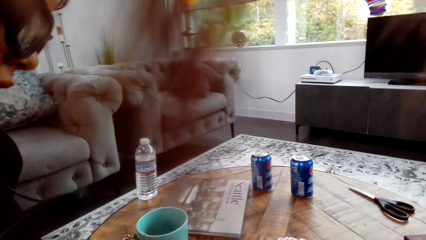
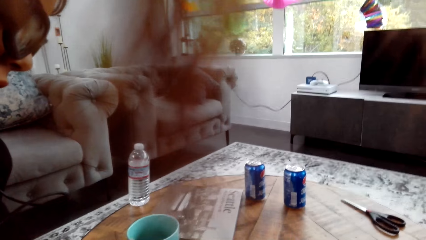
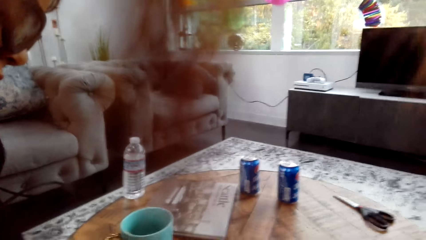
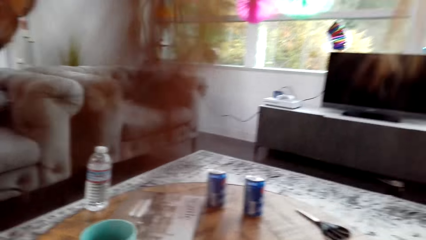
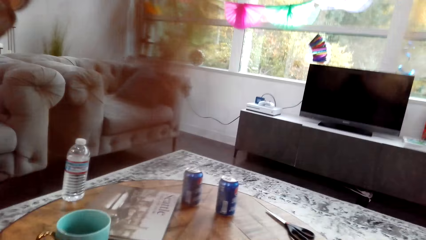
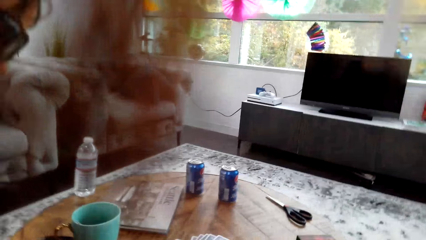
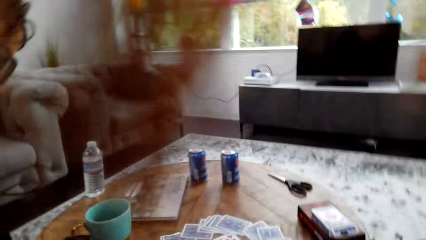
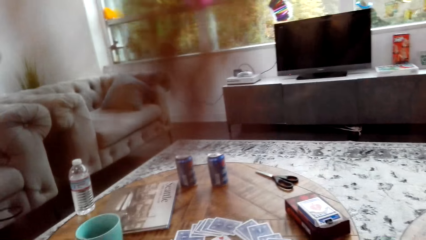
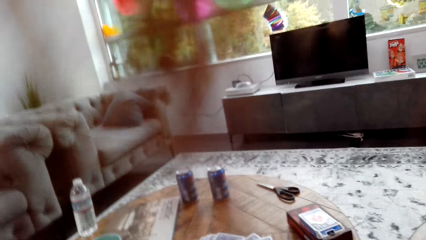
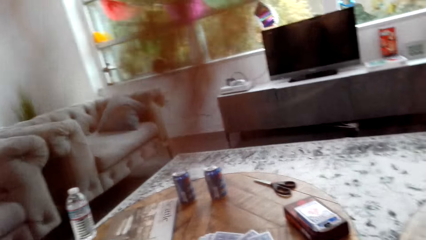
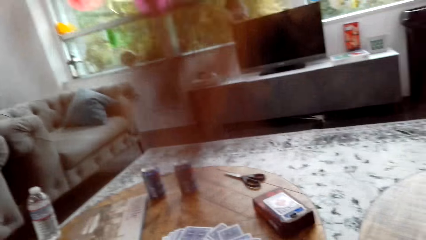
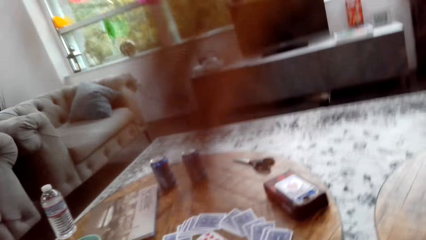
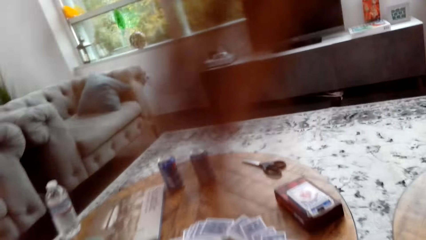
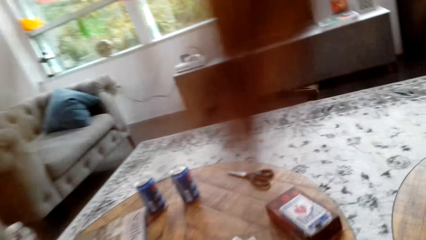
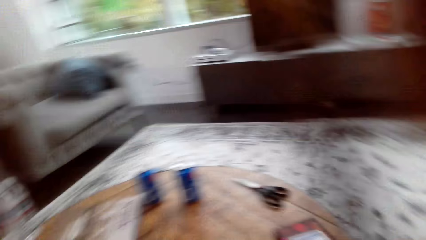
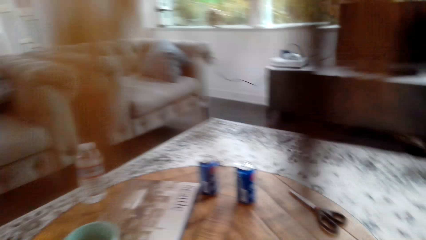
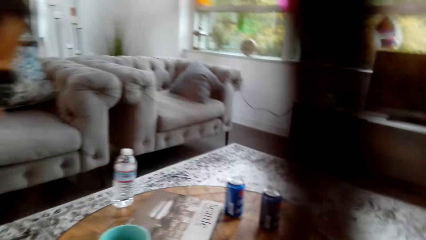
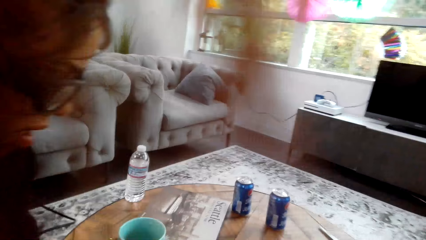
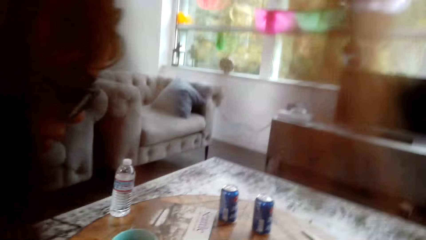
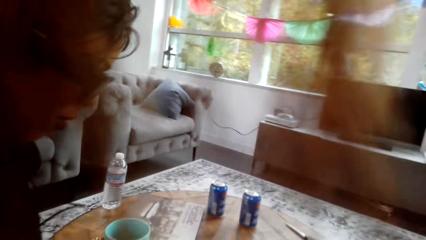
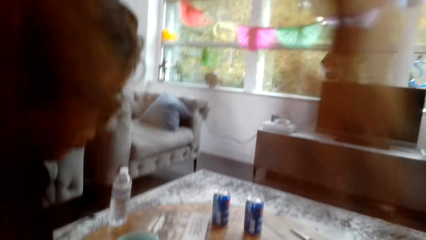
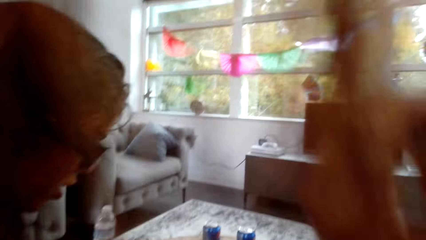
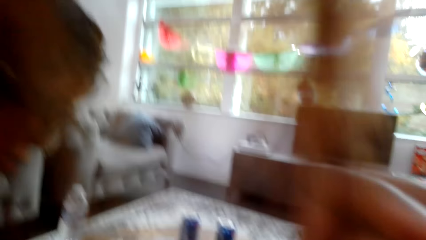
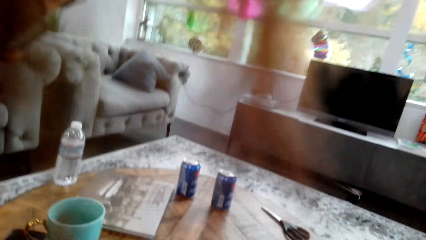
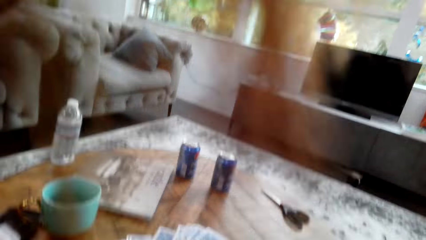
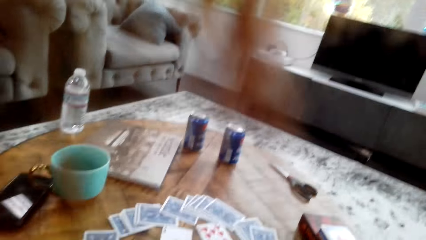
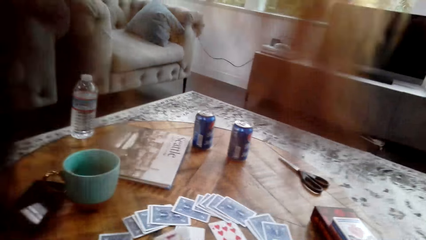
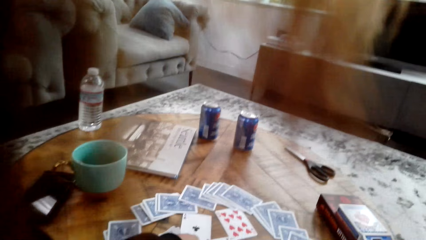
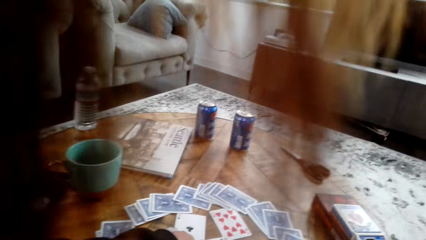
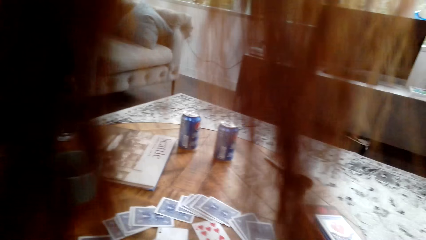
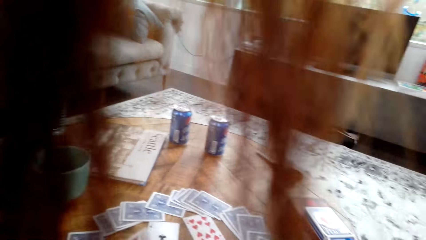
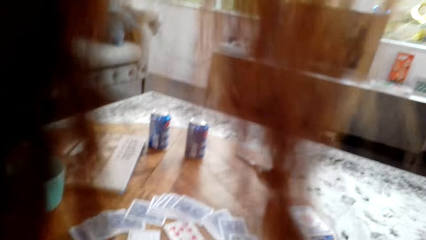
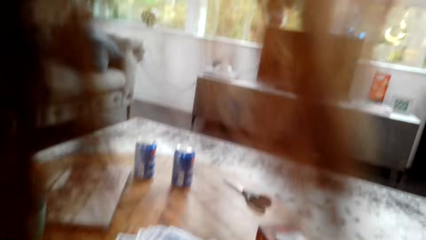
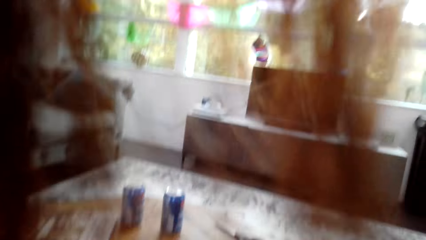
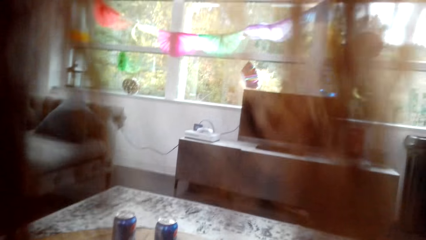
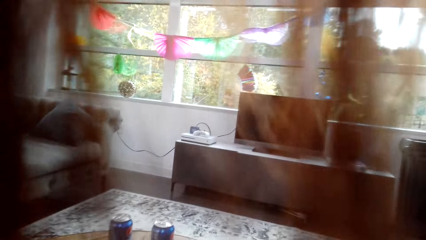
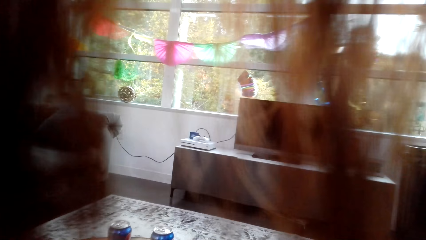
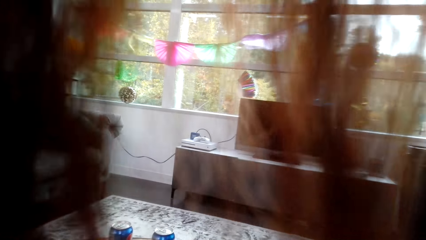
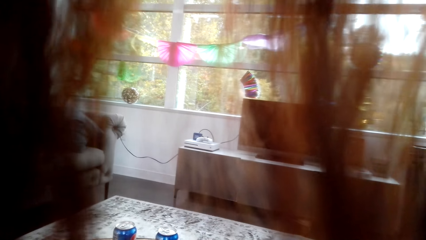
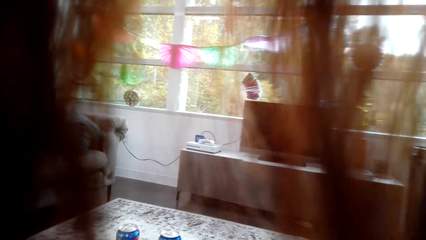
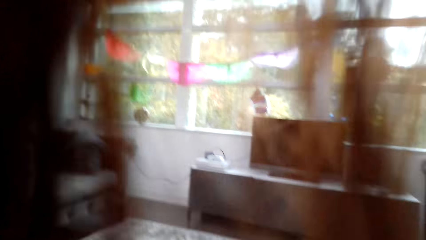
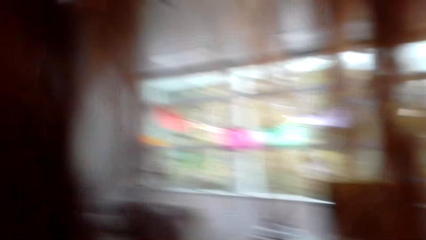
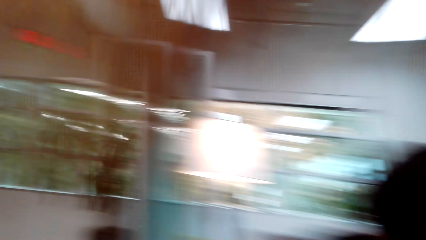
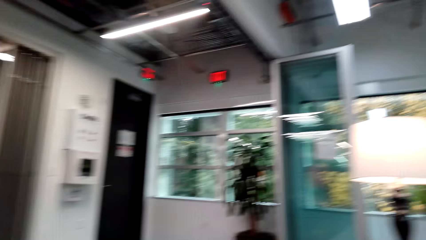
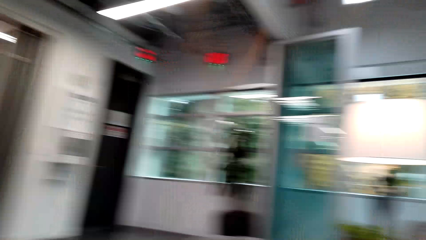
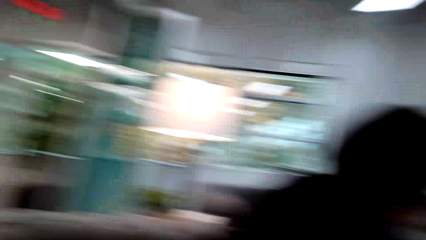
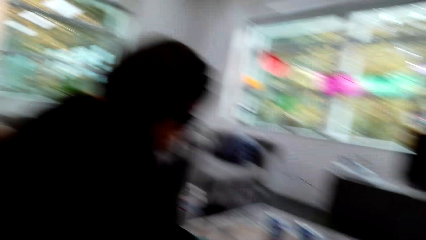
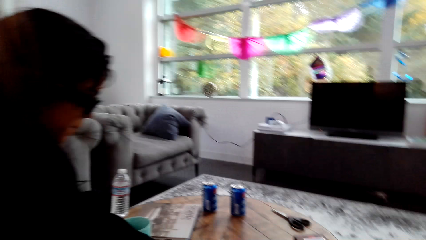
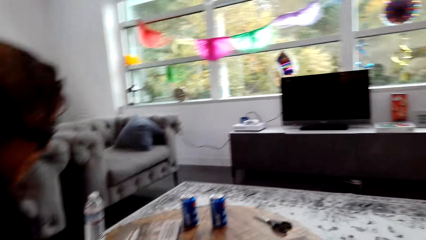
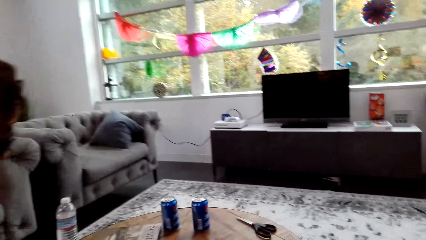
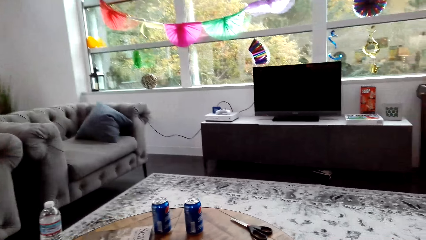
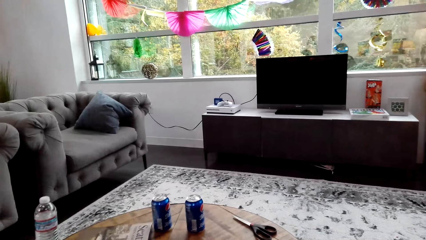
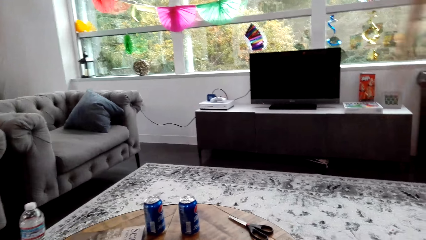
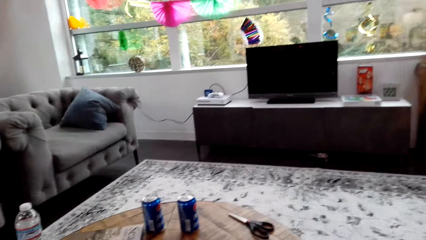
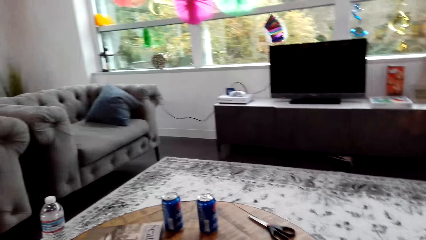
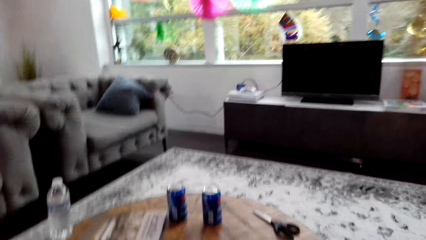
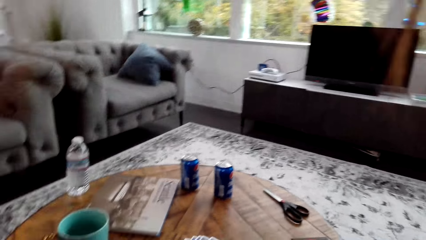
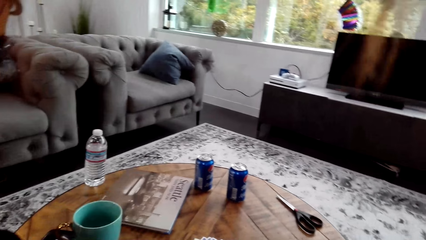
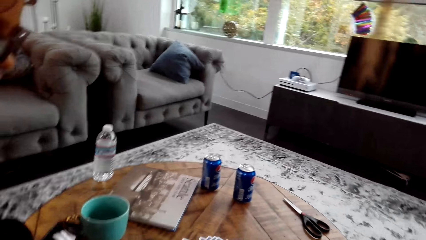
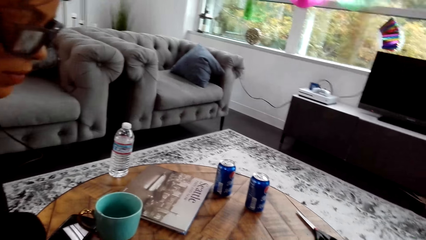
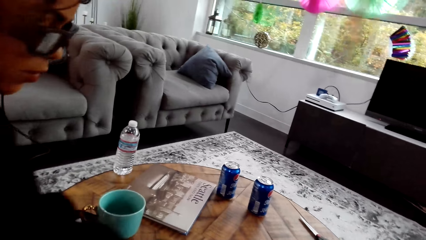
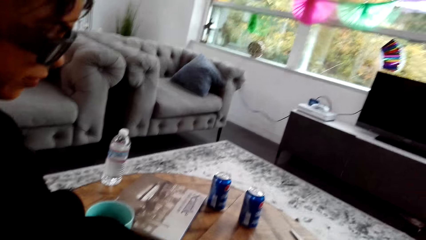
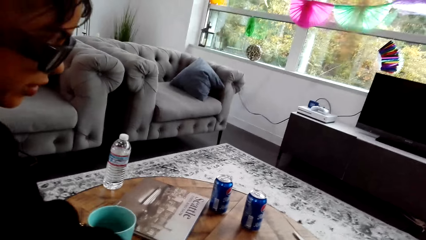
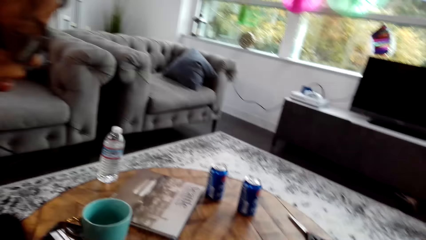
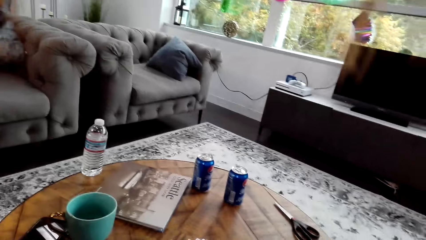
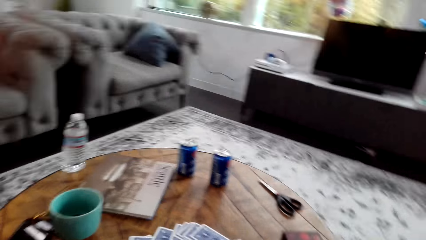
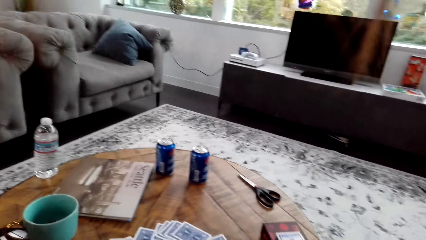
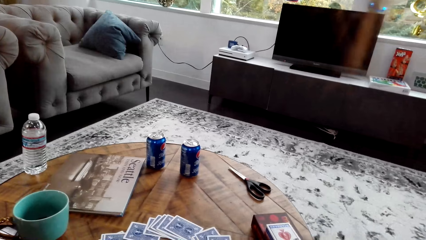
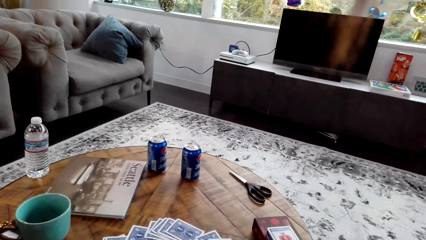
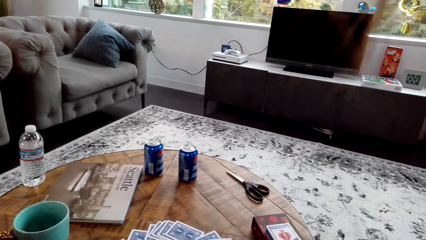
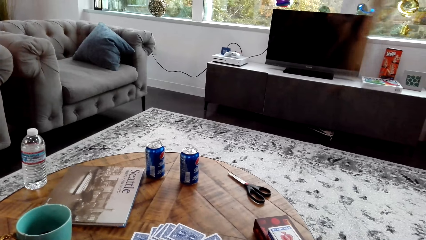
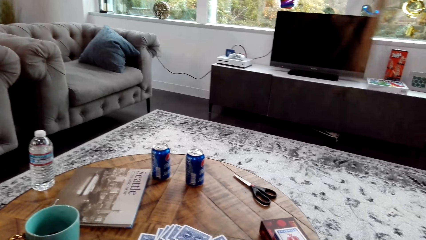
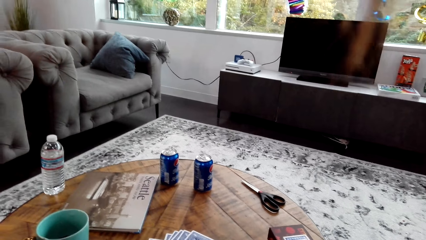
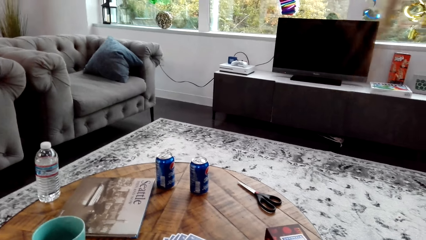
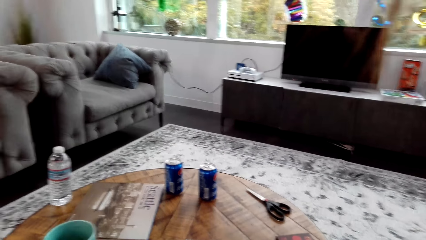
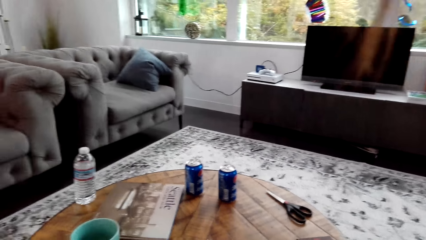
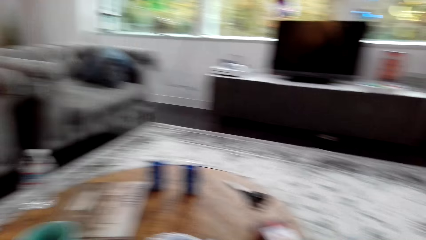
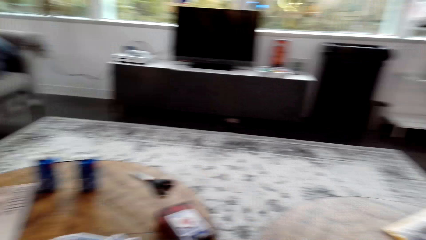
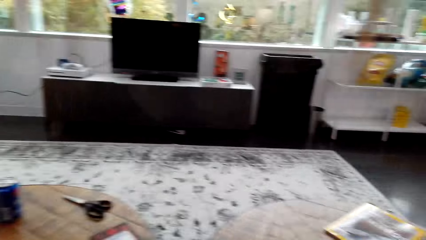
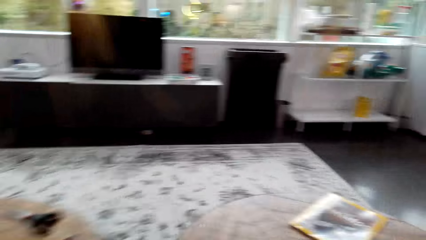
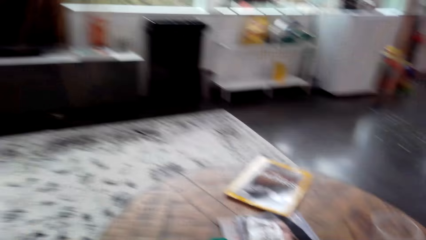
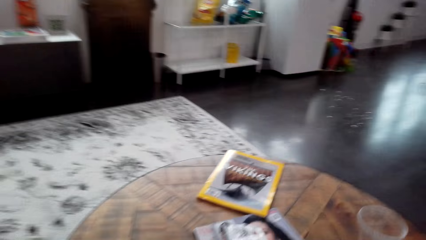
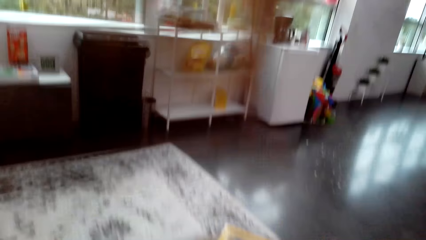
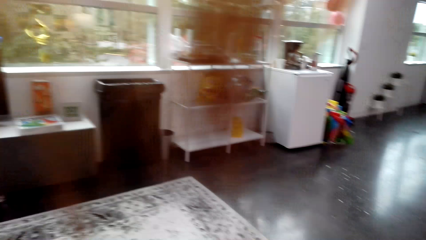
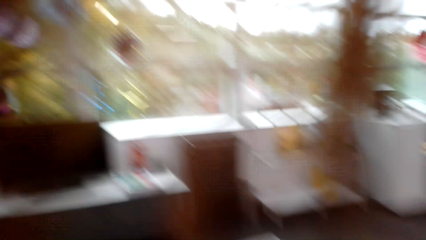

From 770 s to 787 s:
A lady looks around a room. The lady puts the card on the table, adjusts cards on a table, looks around the room, and adjusts cards on the table.
